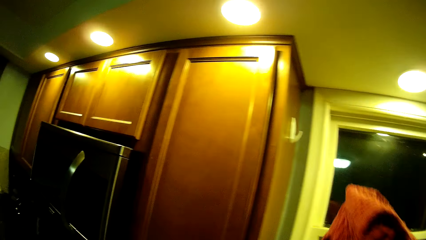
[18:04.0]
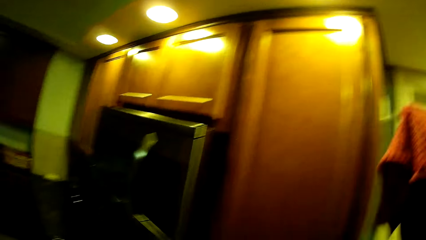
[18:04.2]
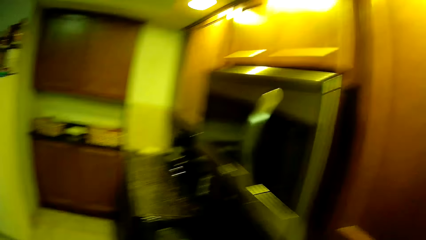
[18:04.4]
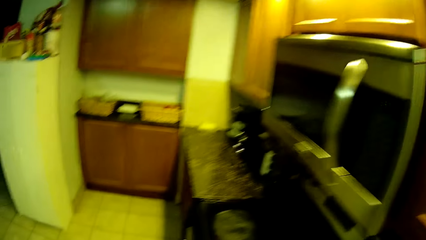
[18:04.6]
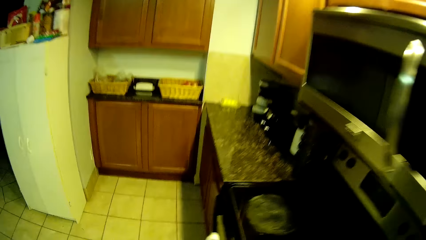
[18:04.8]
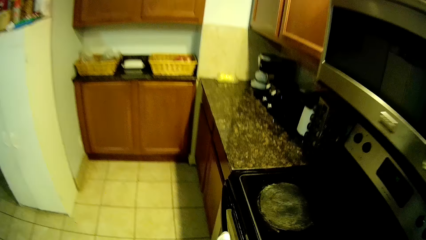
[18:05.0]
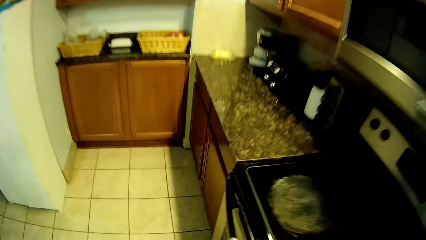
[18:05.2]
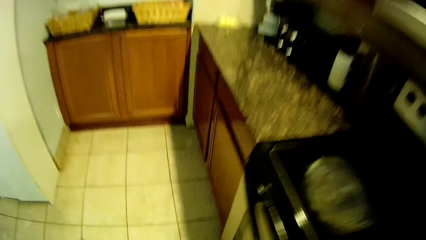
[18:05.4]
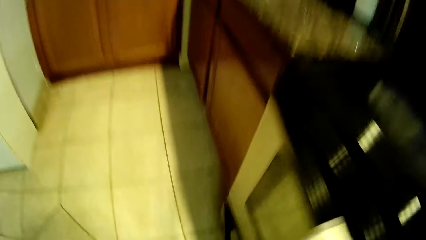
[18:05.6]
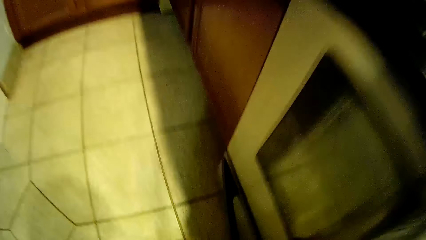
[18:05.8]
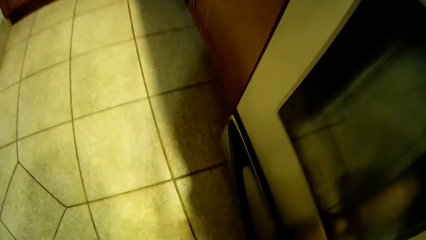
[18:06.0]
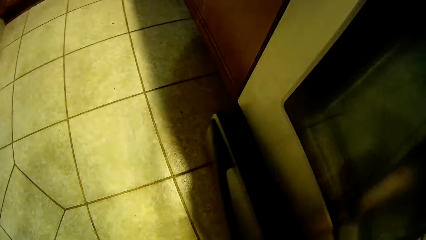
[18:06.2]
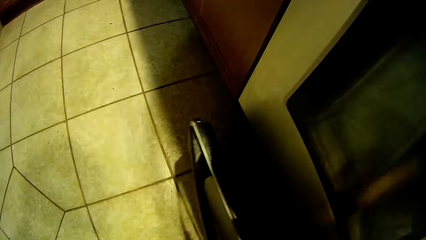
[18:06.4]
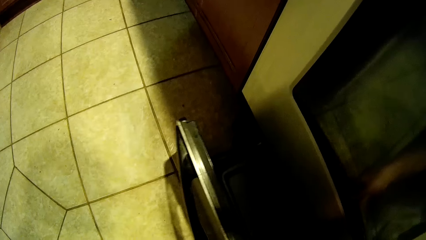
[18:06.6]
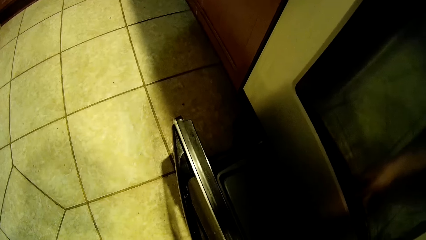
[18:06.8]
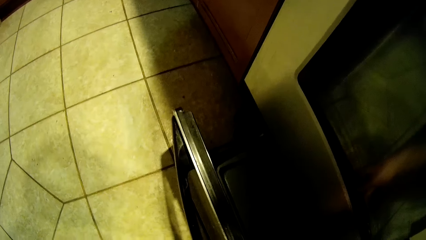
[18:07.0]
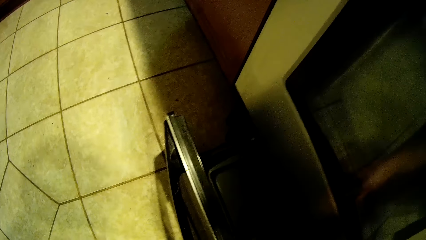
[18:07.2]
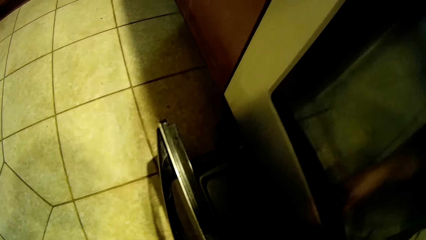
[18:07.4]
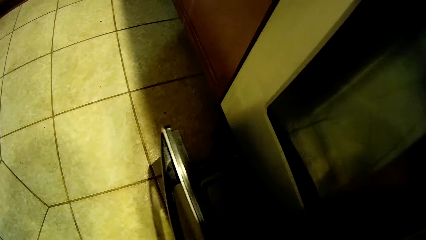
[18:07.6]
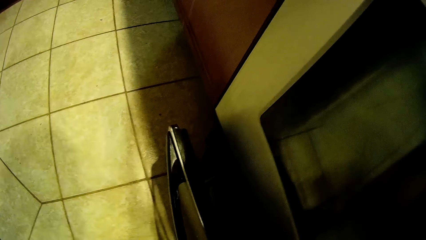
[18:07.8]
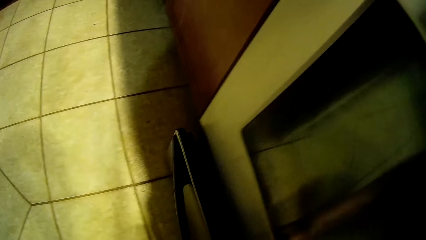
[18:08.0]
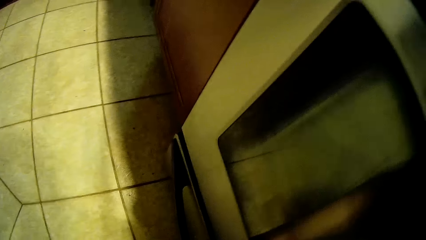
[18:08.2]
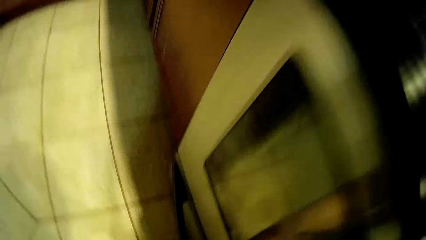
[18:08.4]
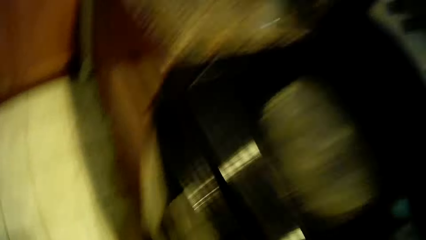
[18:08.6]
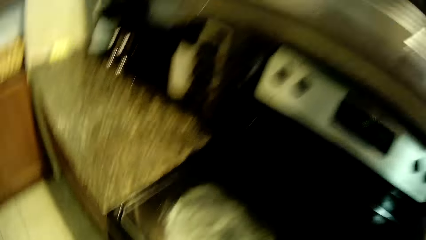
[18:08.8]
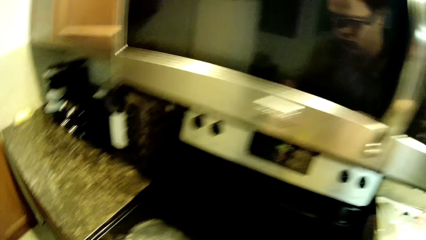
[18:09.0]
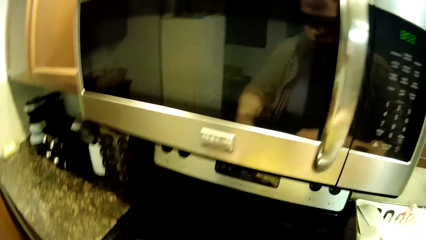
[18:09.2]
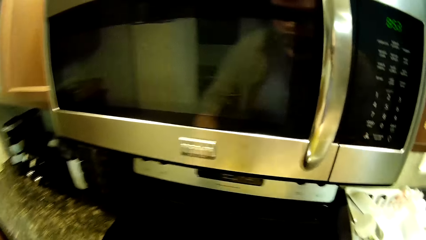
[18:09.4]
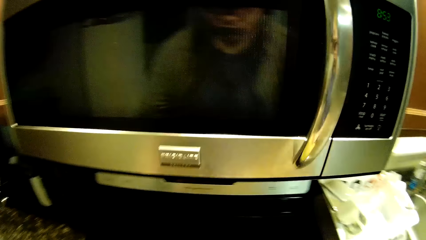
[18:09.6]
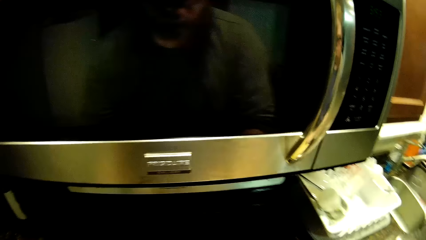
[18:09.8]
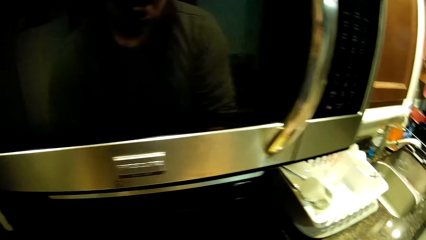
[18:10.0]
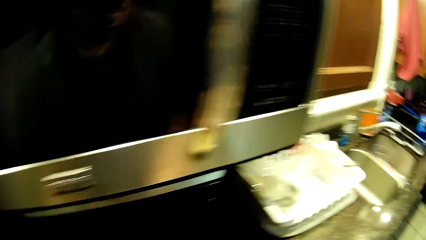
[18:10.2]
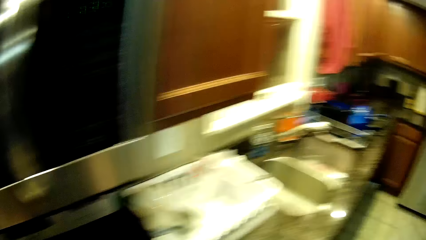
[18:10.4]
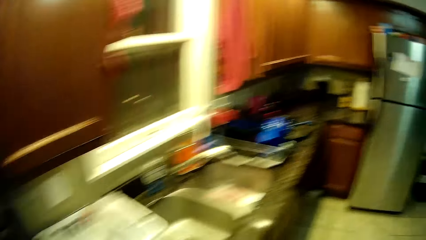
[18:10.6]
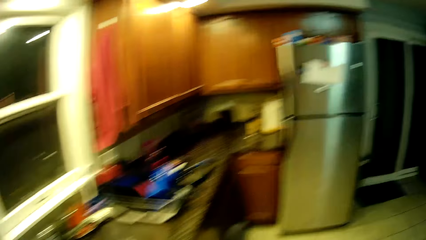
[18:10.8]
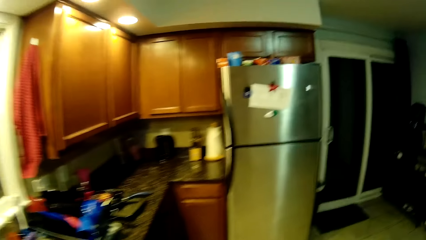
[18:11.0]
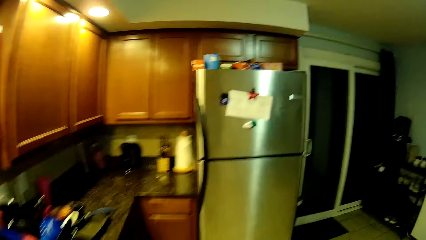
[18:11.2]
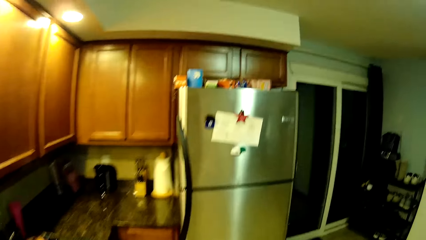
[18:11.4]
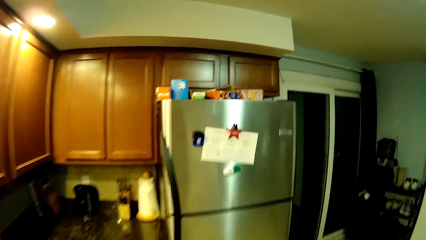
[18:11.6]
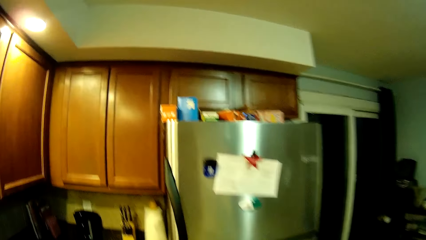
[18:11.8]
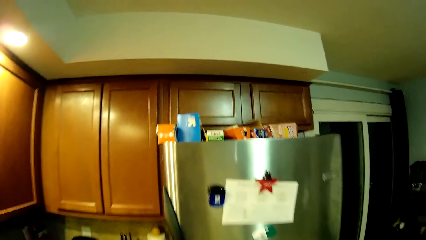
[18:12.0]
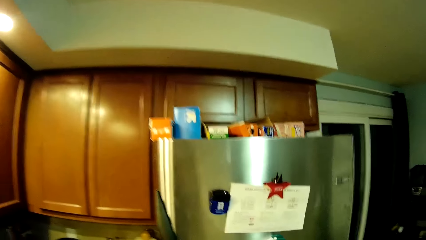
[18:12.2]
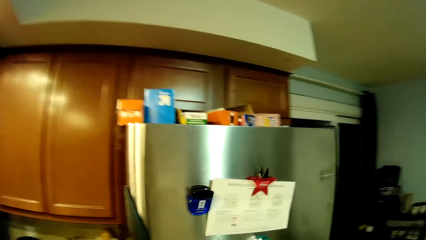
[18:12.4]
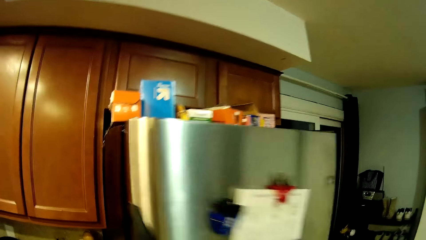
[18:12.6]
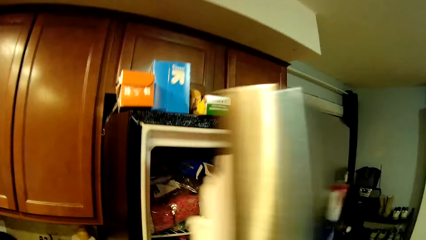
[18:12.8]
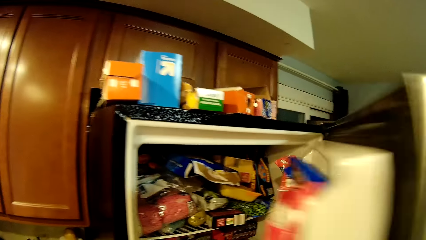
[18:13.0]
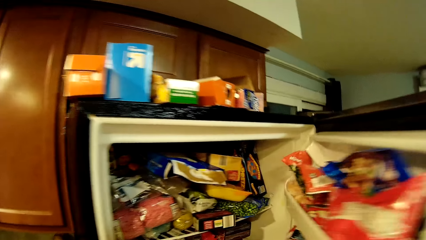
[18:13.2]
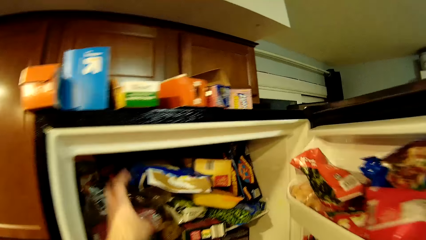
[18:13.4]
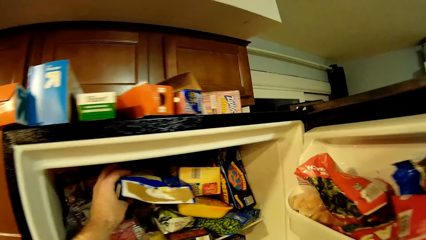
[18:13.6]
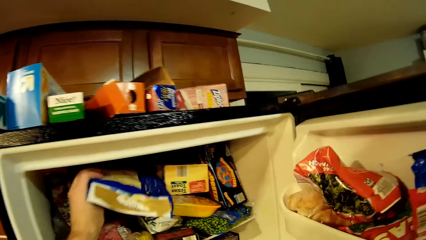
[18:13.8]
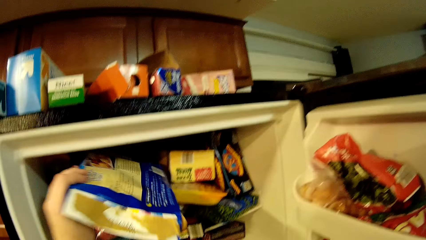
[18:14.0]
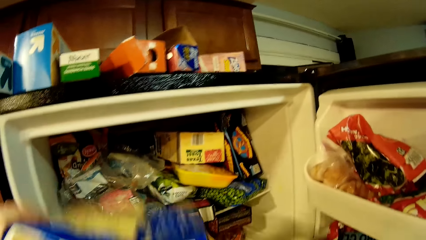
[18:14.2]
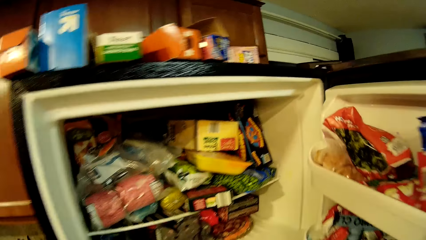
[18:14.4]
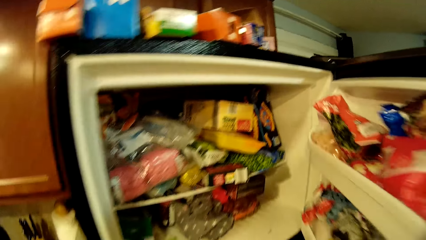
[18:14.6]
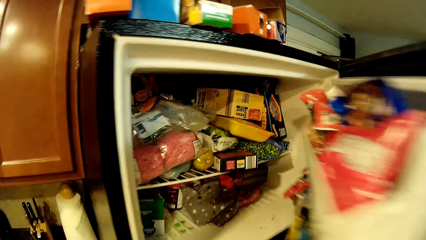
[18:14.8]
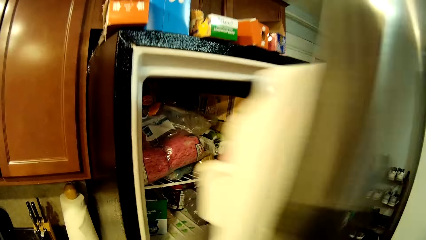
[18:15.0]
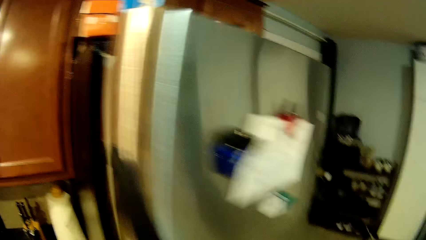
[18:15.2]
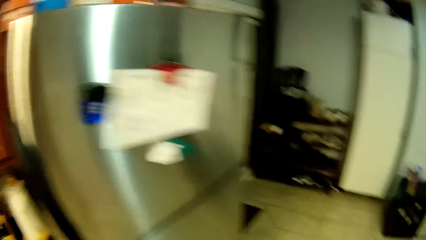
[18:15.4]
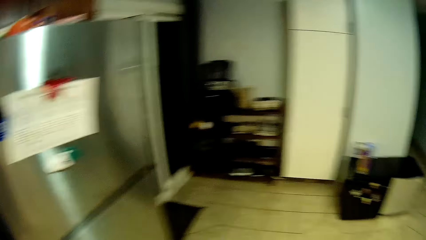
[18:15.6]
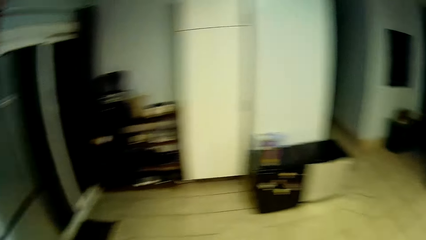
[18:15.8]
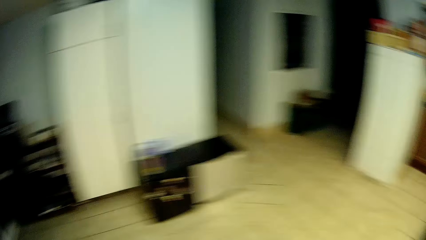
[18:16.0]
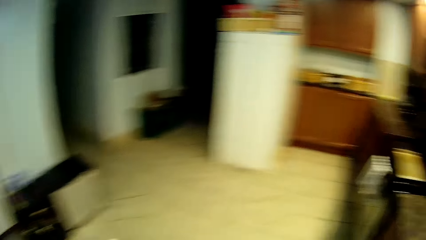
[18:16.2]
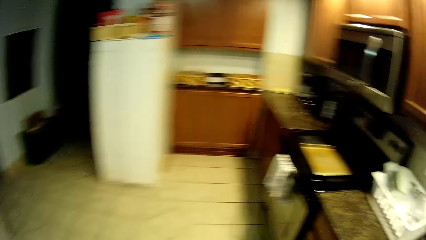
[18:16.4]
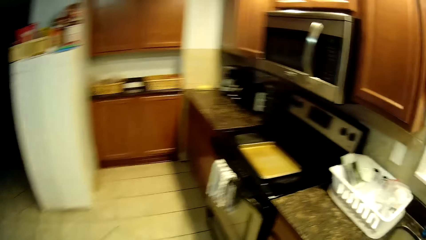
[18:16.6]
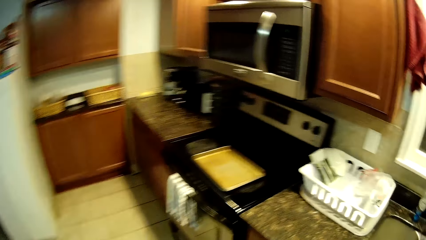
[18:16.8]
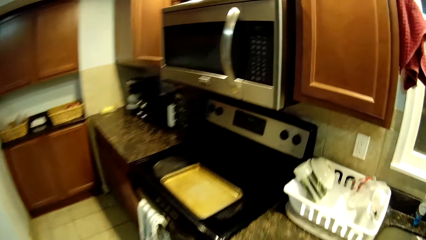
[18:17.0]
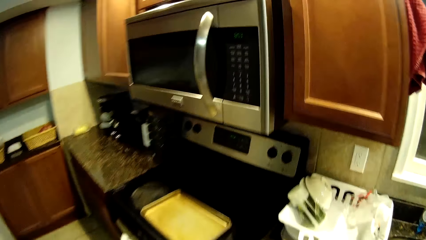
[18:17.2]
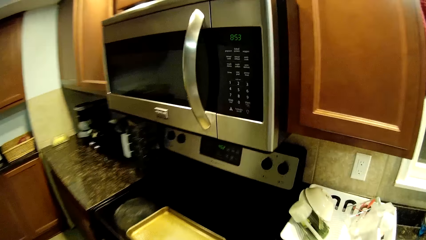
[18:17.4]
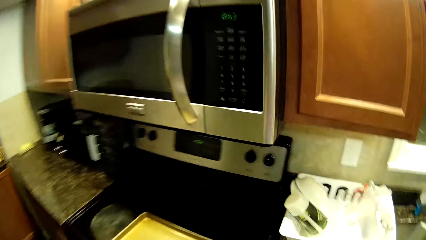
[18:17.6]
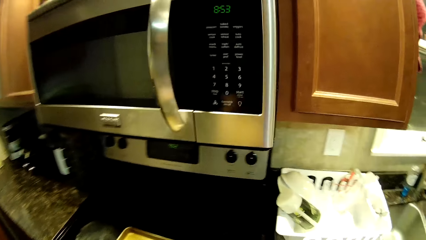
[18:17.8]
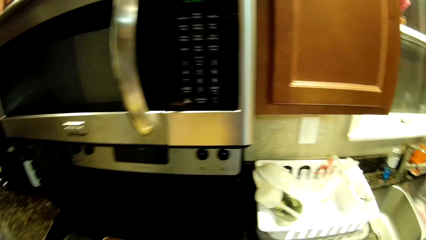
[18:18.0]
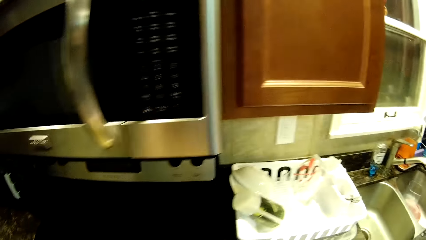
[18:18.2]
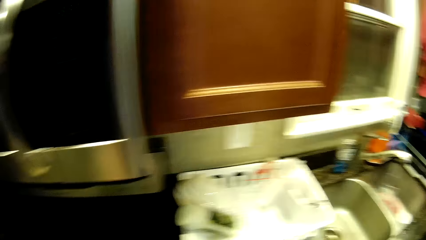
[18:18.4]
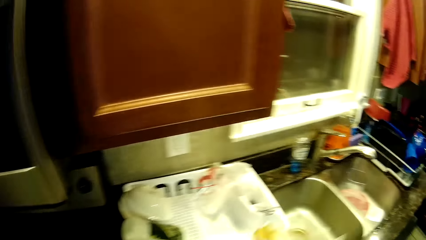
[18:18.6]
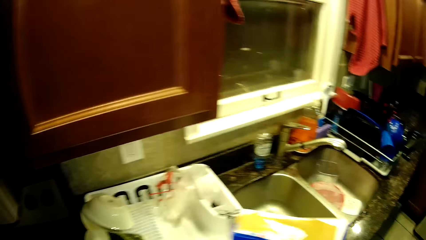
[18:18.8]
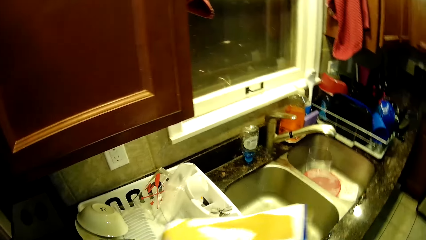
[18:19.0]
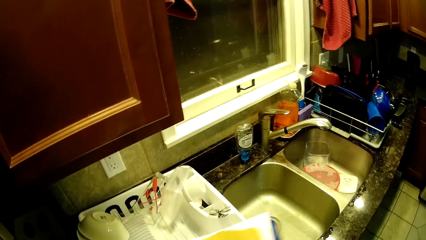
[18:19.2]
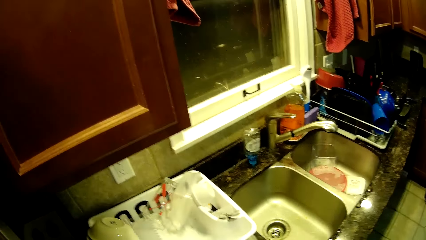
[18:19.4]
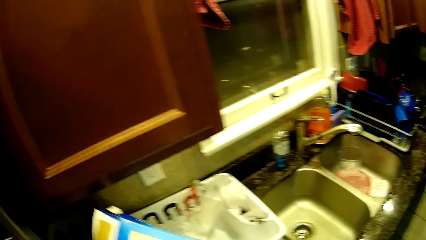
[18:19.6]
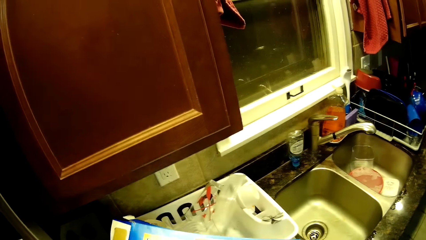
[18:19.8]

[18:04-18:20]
The camera wearer hangs the hand towel on the wall. He moves a few steps. He opens the dishwasher or stove. He takes the tray. He closes the stove. He puts the tray on the counter table. He walks towards the fridge. He opens the fridge freezer. He picks up a packet of something from the fridge. He closes the fridge. He walks around and turns around.
